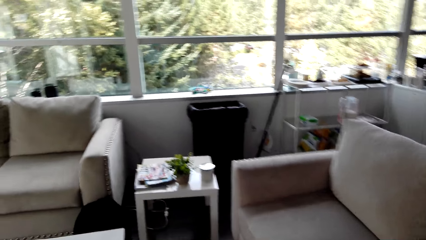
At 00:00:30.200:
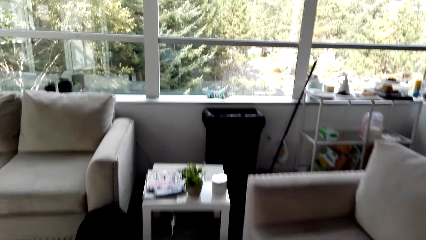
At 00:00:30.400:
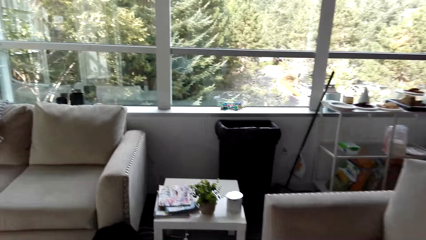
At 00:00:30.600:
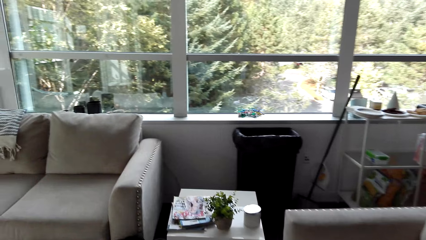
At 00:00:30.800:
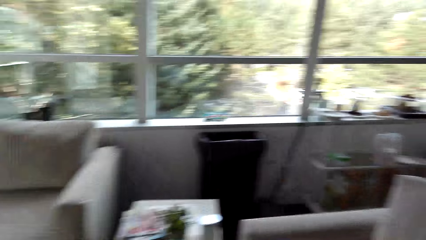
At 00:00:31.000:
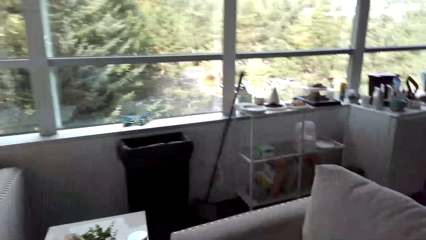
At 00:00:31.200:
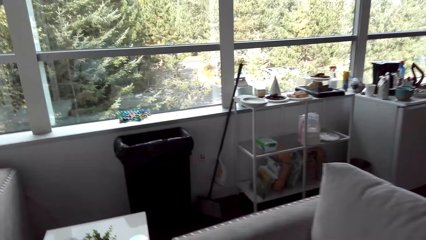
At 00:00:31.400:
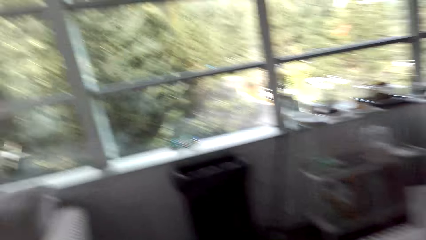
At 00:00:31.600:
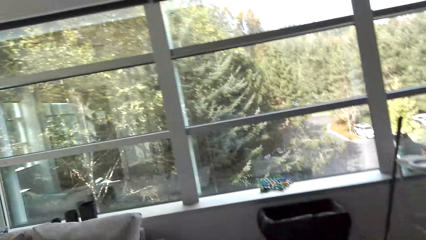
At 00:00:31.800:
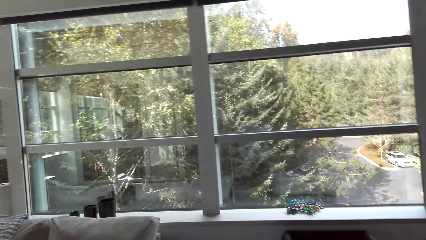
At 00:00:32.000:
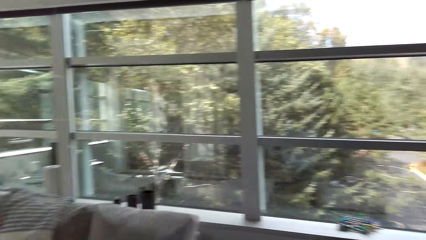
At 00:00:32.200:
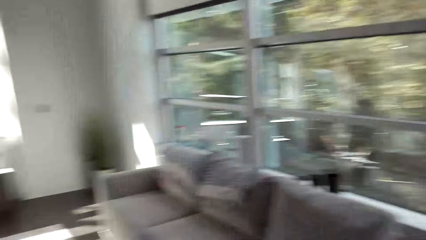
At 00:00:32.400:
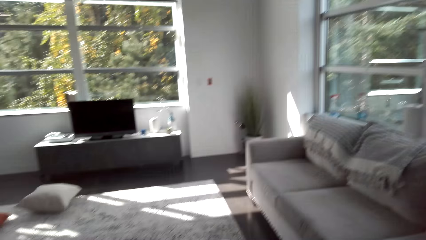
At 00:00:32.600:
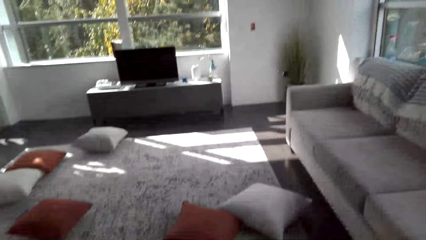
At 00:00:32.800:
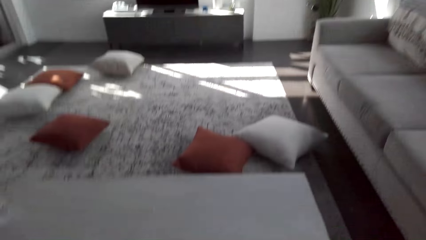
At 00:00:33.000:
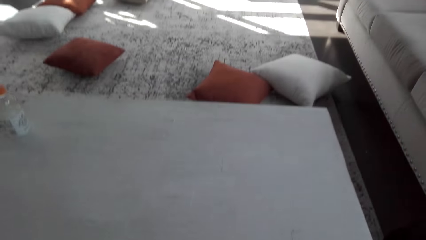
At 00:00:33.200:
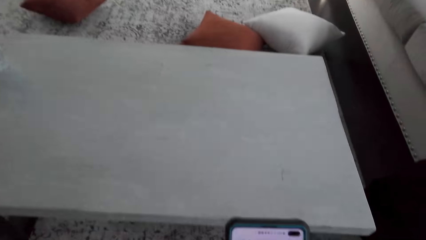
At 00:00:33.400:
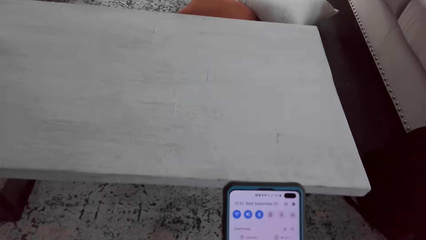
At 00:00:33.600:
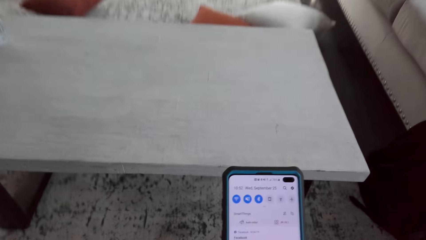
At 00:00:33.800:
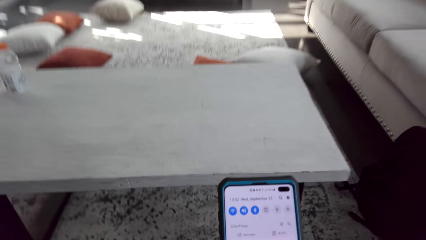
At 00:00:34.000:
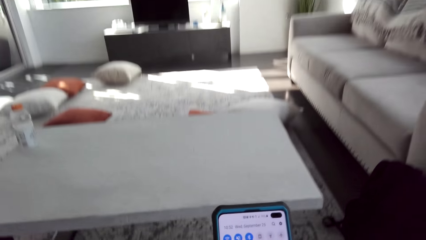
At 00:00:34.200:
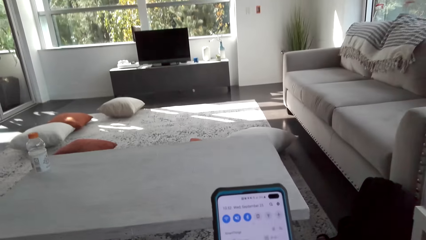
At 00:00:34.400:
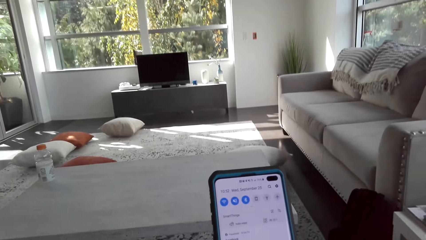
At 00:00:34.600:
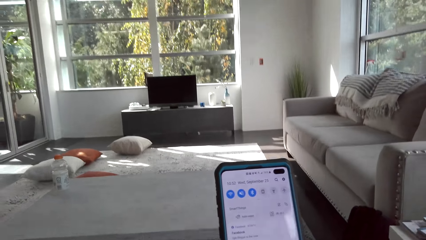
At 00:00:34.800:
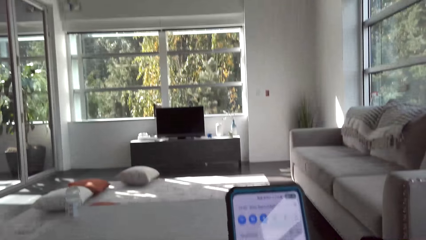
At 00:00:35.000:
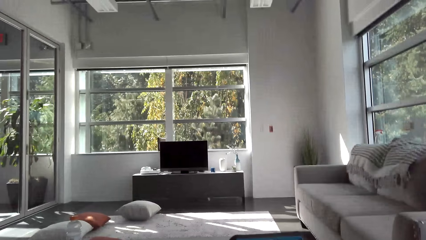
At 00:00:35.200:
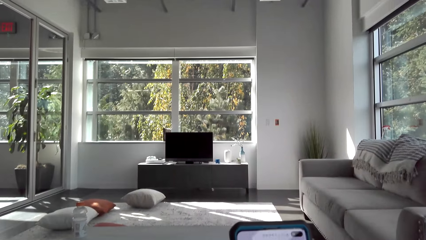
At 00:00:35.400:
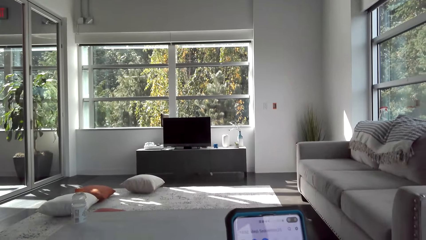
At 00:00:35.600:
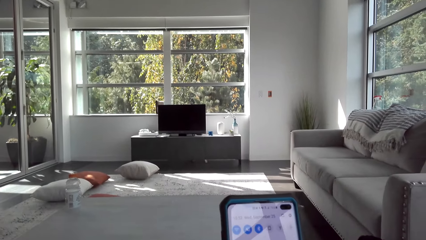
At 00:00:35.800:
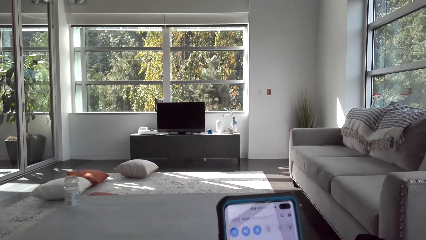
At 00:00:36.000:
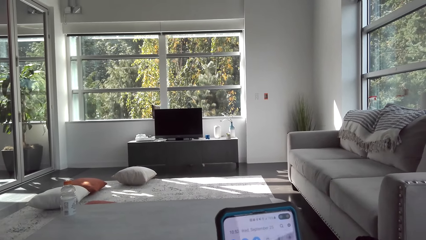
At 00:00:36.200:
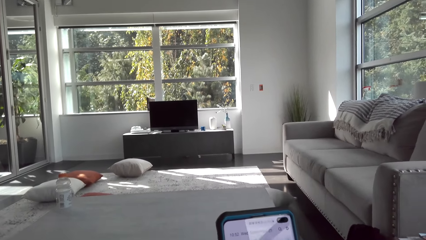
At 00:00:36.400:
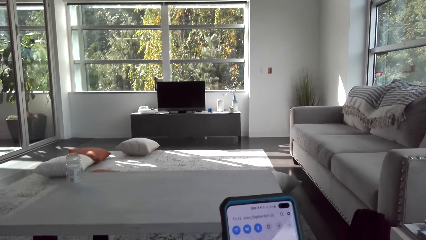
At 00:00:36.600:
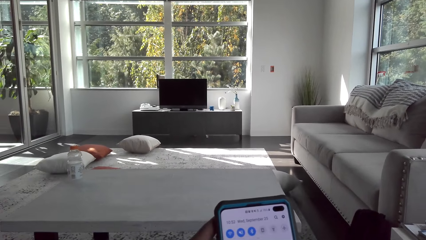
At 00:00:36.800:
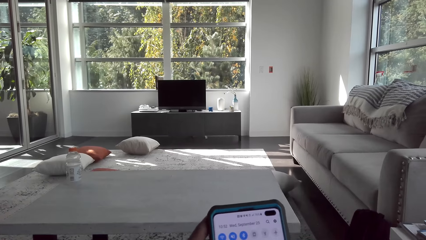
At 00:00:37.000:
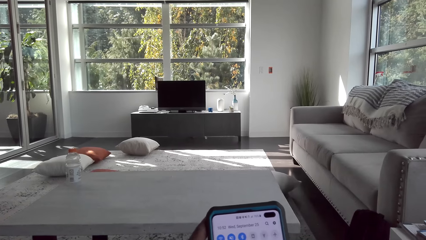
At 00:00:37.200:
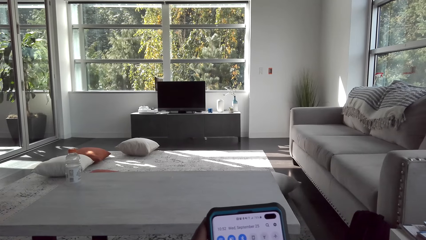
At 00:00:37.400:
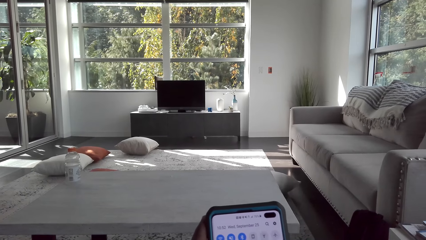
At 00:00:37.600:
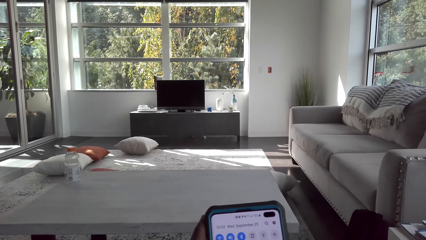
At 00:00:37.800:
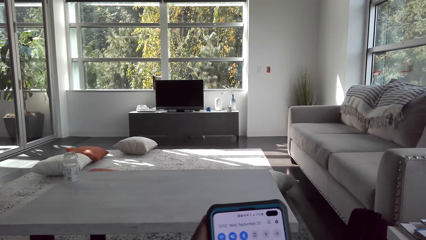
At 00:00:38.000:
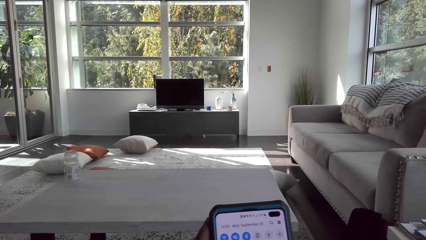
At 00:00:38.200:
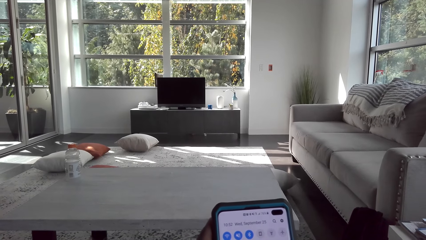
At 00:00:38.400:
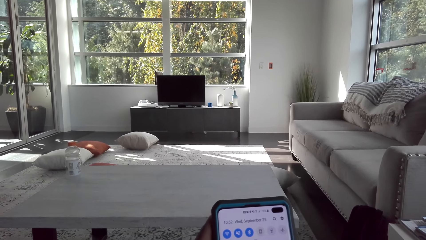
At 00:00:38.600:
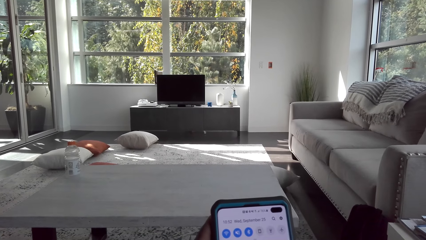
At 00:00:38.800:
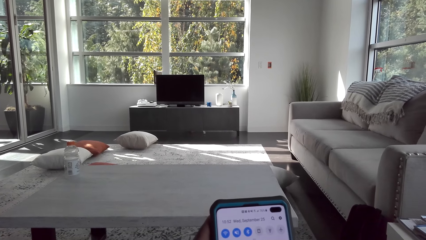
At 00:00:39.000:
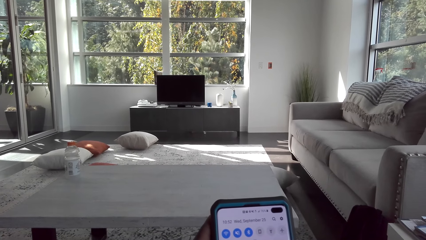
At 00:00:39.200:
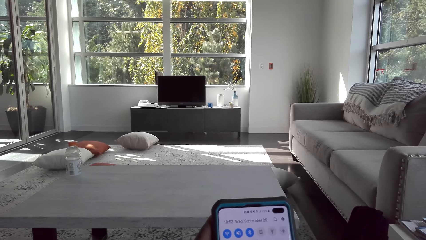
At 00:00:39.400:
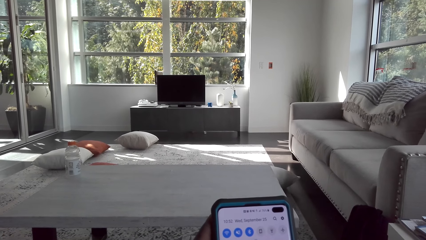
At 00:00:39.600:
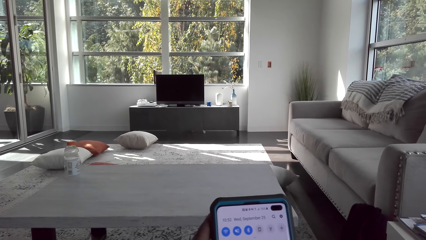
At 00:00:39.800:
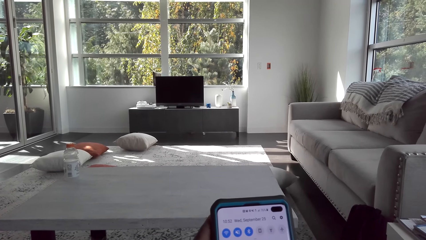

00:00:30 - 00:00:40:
The camera wearer walks around. They sit on the sofa. They dial the phone.

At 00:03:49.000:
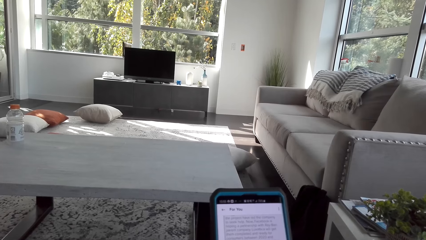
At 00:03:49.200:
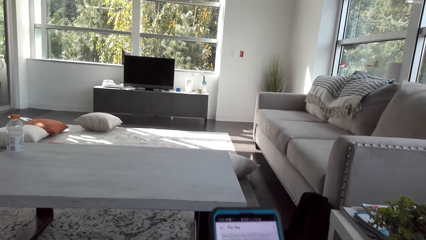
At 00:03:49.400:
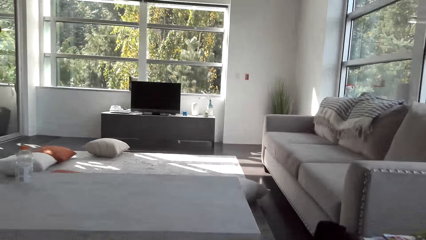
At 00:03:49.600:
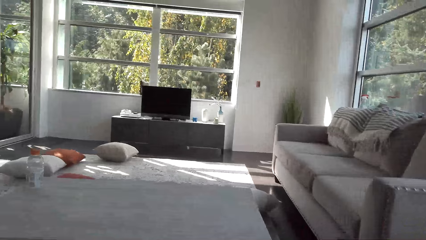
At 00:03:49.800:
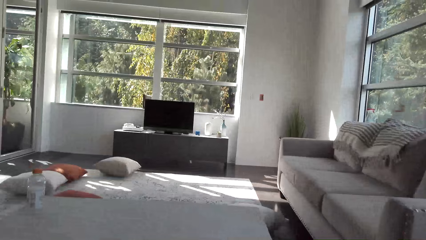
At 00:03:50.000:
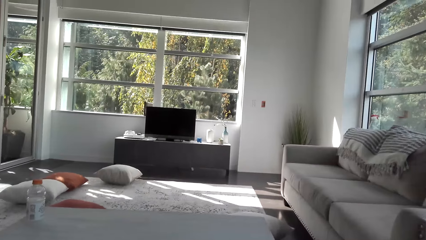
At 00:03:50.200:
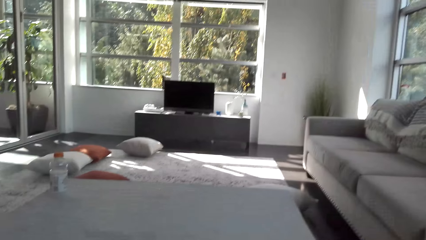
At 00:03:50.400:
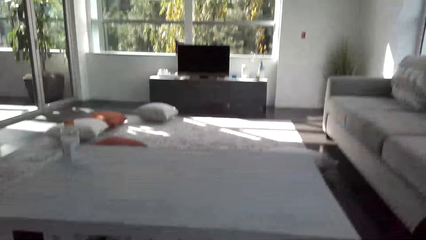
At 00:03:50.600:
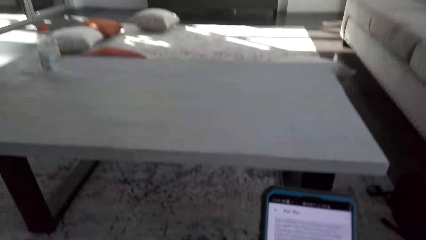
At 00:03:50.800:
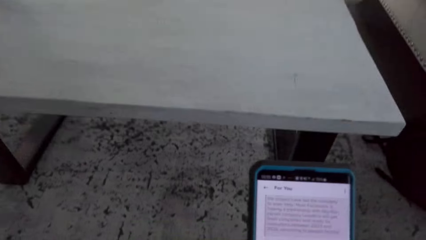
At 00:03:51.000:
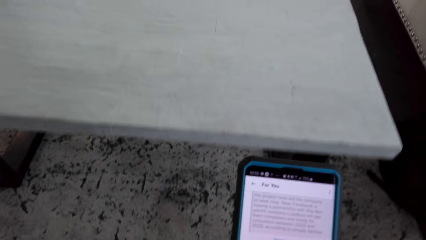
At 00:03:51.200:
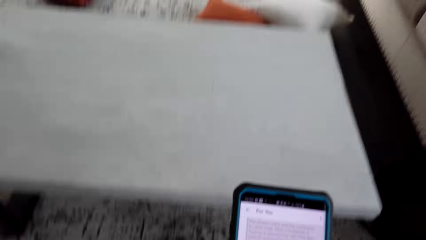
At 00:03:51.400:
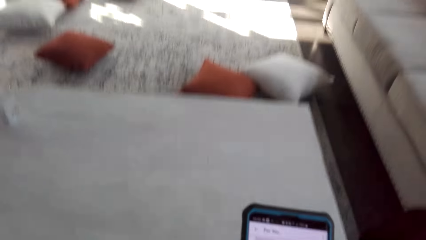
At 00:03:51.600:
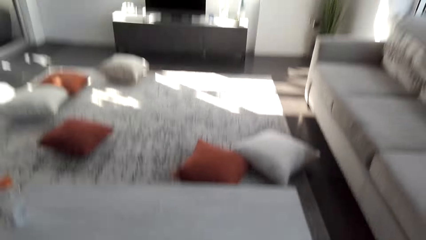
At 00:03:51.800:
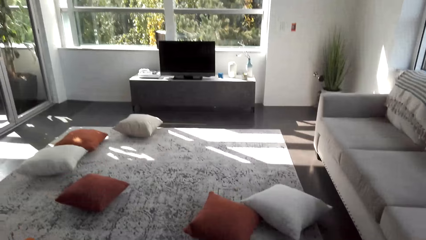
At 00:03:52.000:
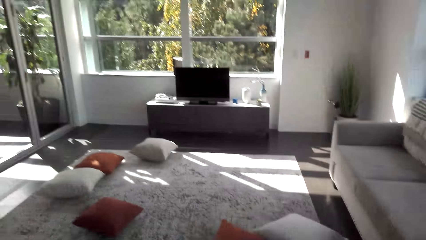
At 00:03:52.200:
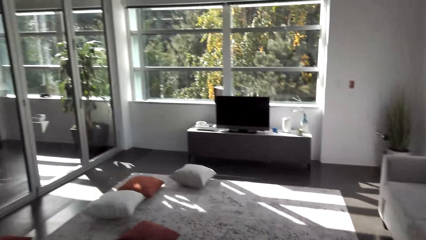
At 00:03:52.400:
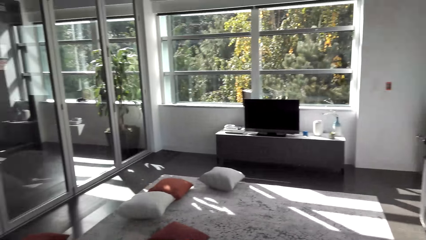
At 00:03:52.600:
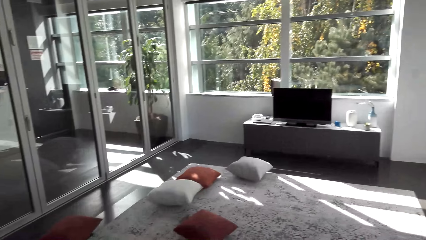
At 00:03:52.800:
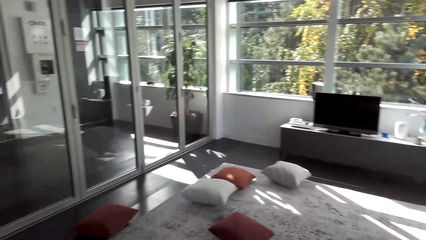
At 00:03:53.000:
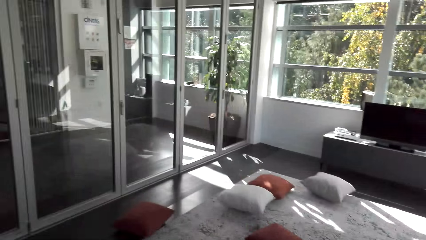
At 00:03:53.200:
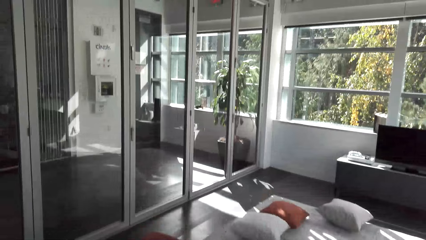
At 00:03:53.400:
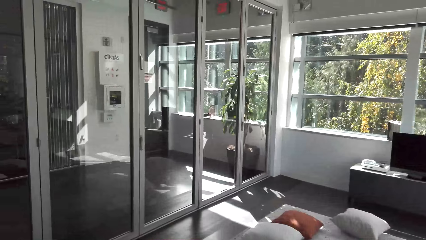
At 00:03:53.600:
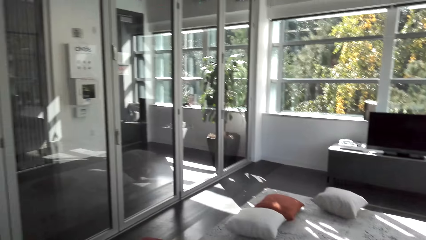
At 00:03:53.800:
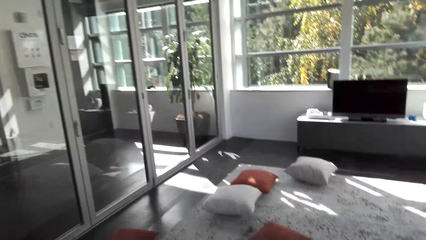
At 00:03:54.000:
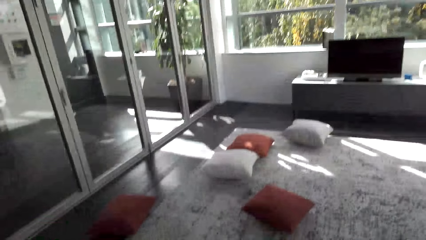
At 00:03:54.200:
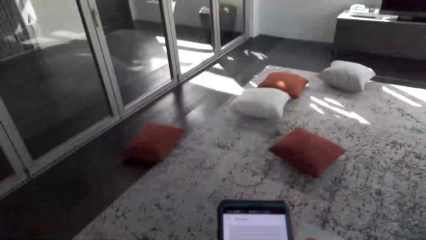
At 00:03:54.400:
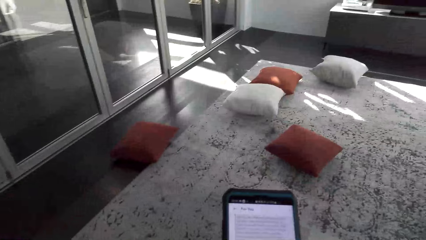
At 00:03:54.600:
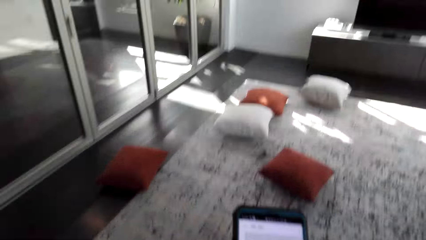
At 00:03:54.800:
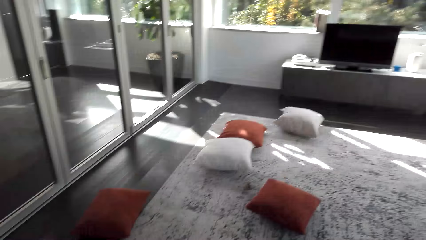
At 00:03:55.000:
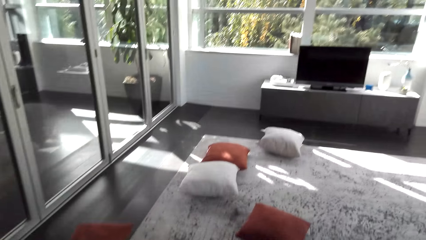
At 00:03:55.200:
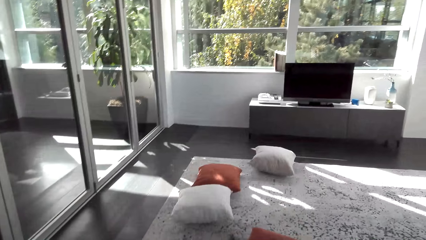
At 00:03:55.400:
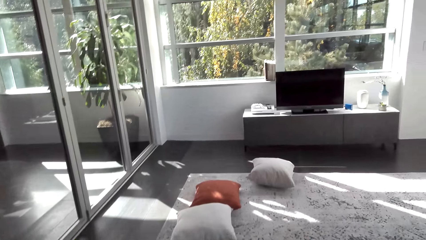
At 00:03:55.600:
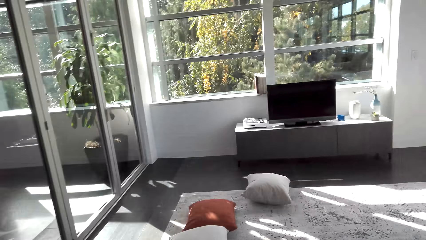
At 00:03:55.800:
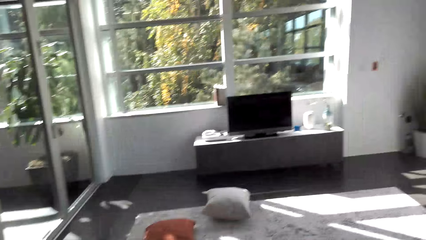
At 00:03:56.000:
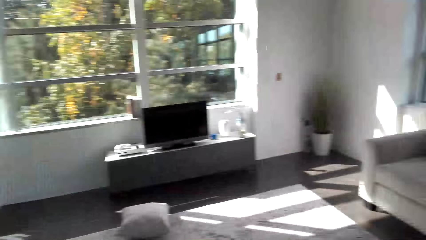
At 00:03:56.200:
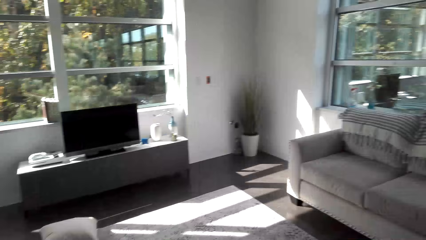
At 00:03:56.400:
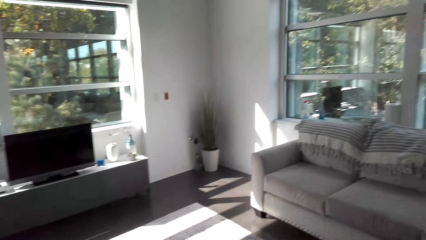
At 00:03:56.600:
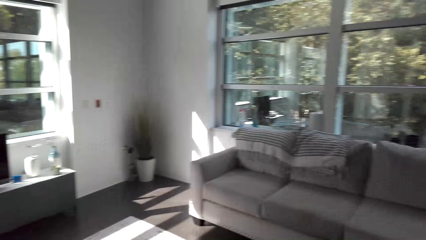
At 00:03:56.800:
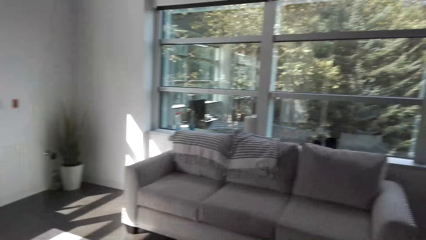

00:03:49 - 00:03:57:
The camera wearer stands up. They look around. They hold a phone. They walk around the house. They dial the phone.
